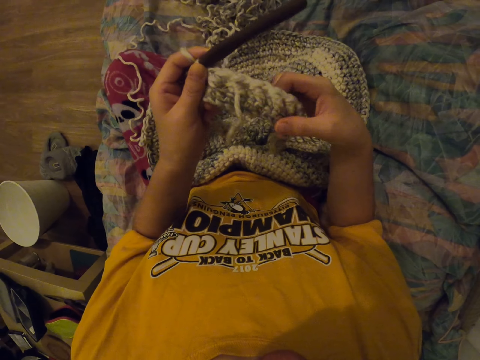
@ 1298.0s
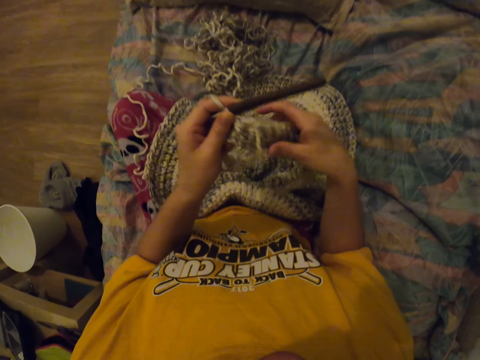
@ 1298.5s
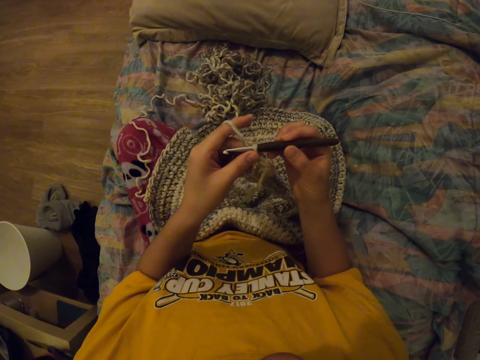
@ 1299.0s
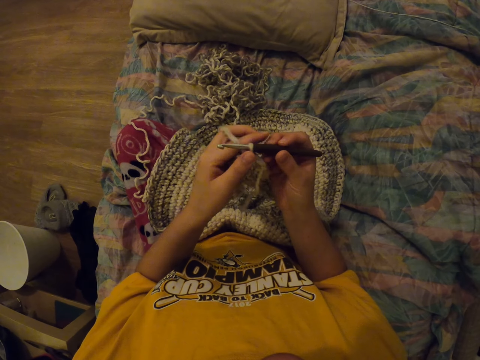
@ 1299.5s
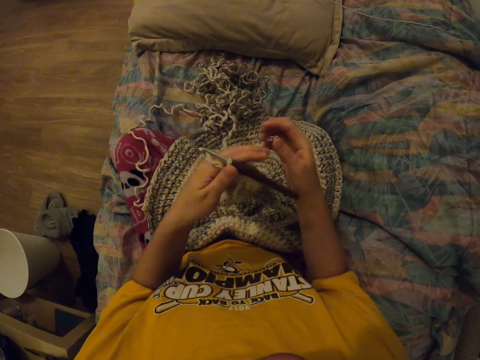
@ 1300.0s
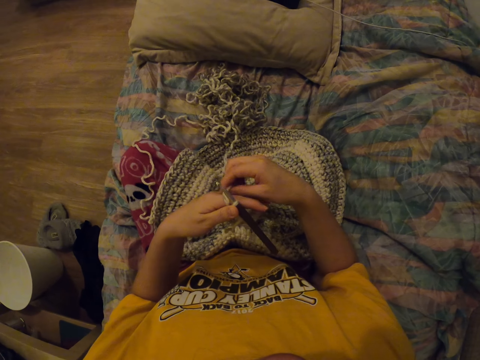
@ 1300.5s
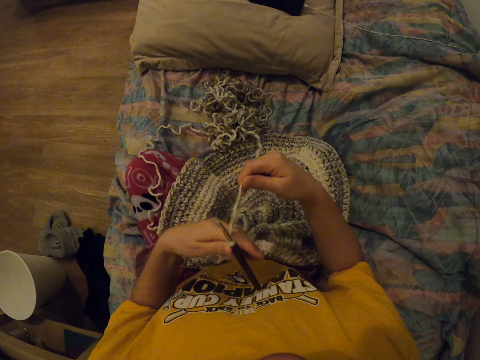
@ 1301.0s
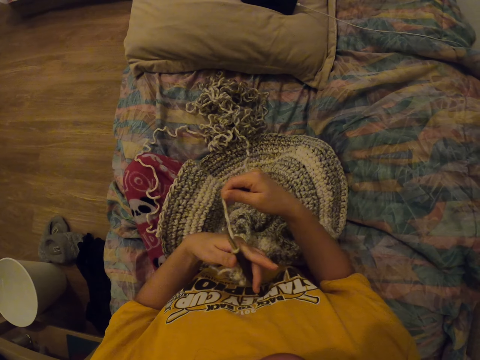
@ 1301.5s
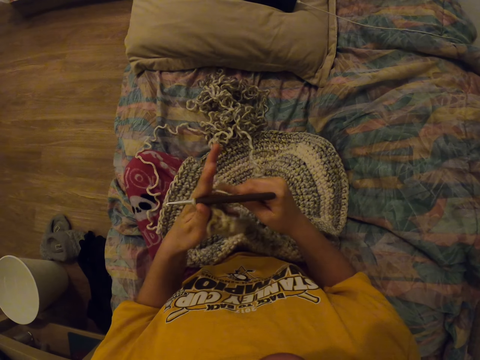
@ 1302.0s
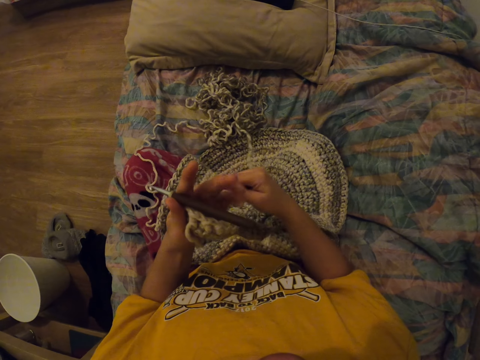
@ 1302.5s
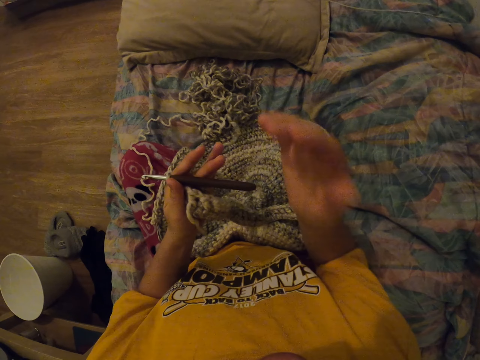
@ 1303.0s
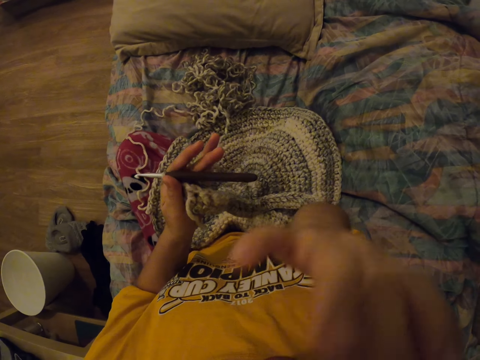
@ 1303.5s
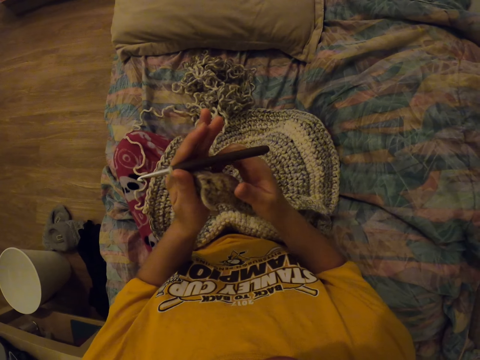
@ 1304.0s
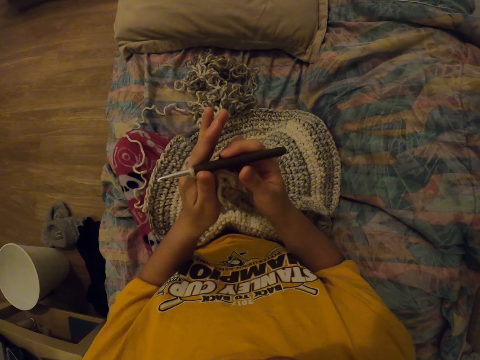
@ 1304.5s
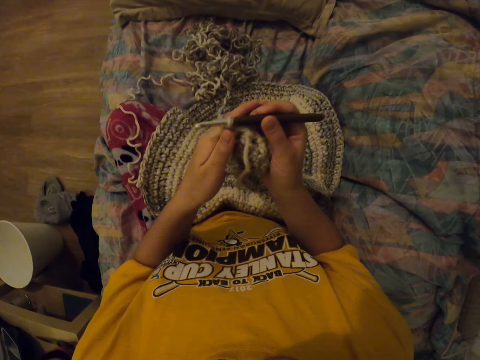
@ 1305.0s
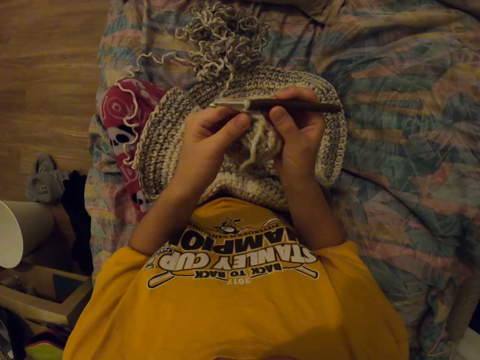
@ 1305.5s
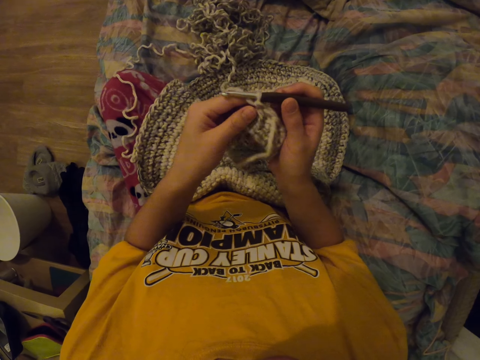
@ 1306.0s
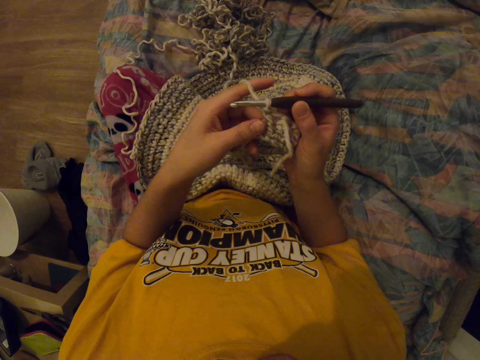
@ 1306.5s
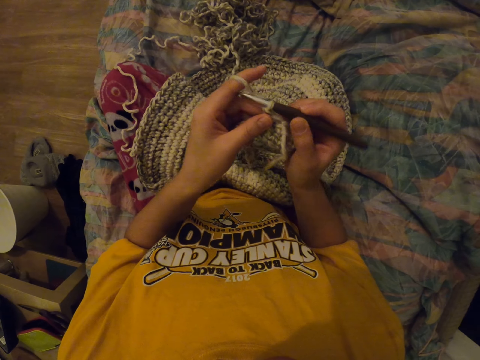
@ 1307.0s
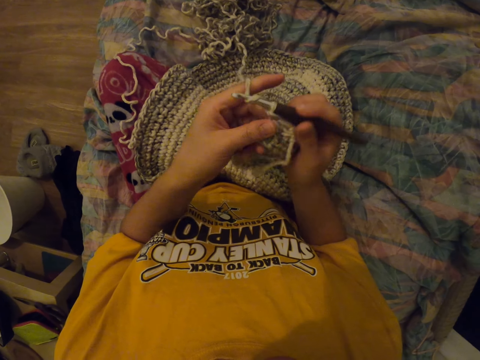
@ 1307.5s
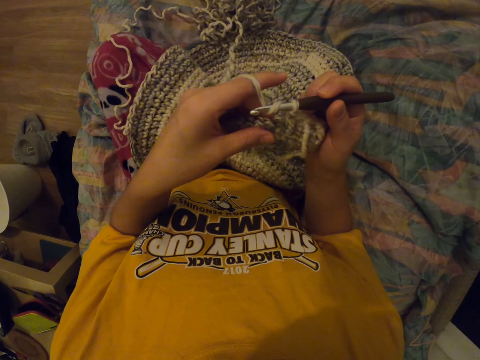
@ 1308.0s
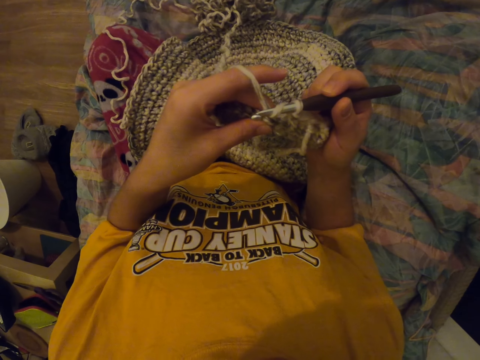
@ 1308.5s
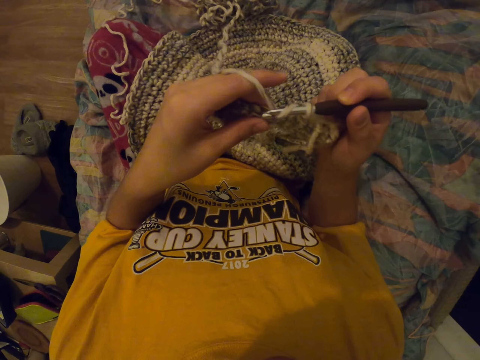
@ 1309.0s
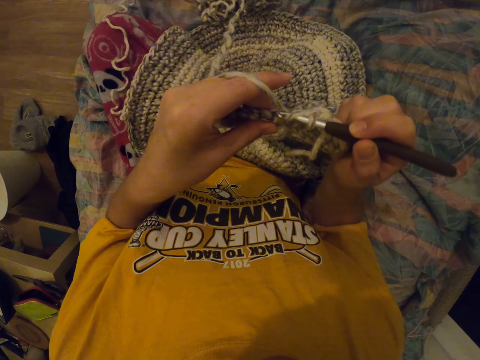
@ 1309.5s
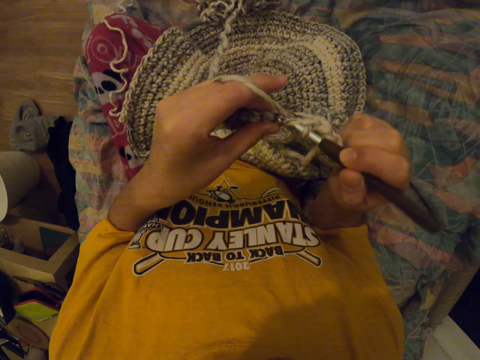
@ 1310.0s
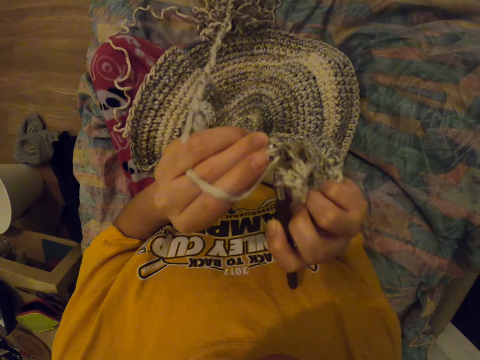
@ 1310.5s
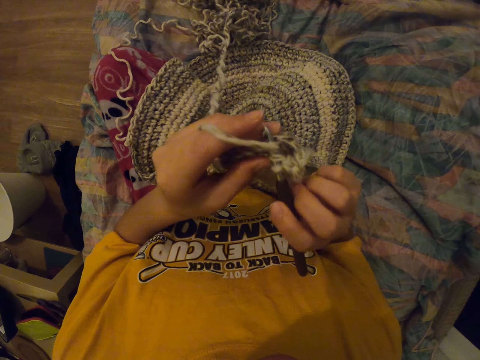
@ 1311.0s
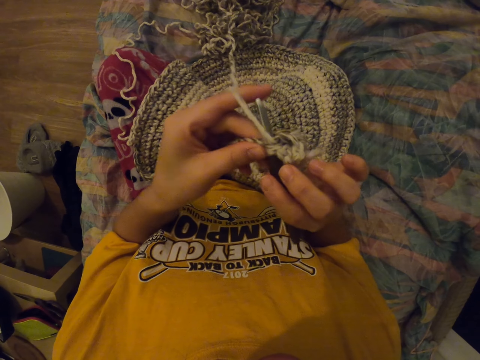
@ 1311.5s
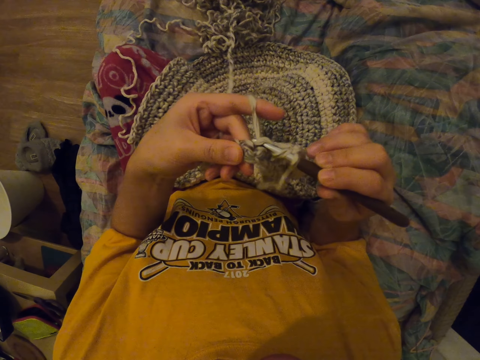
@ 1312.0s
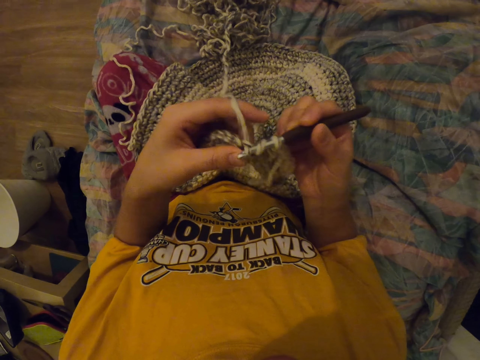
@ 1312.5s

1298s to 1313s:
The camera wearer holds the punch needle. She pulls the thread with her right hand. She lifts her right hand and puts down her hand. She sews with the punch needle.

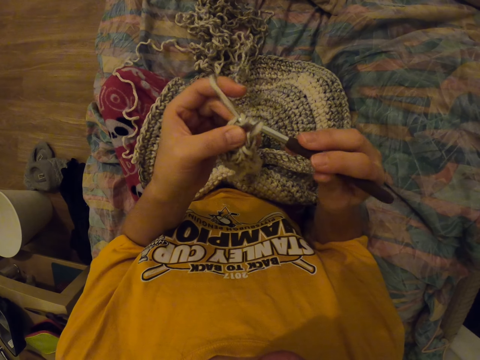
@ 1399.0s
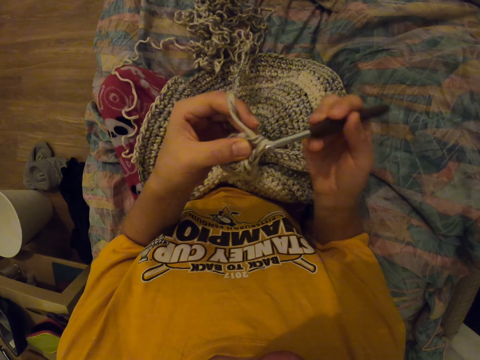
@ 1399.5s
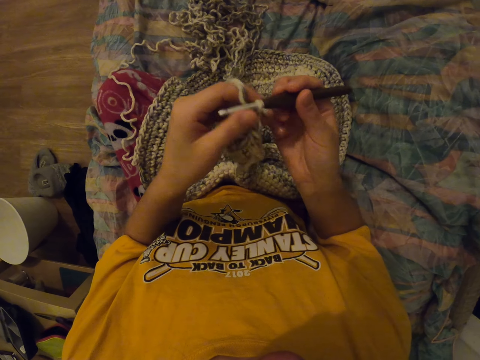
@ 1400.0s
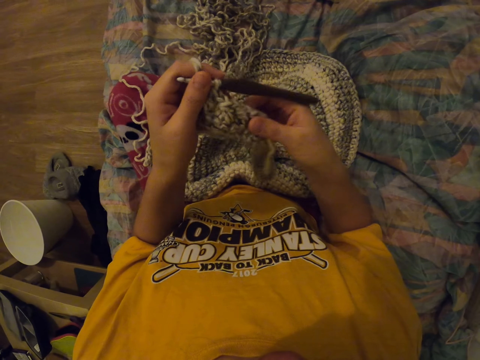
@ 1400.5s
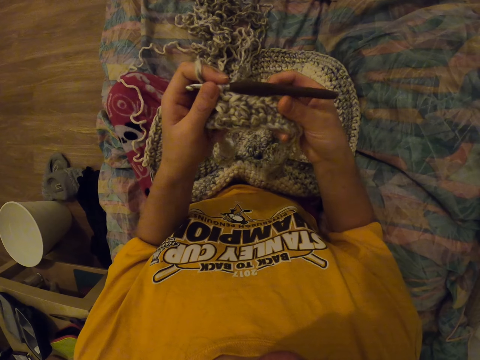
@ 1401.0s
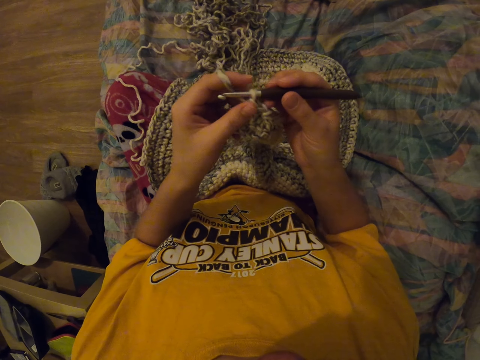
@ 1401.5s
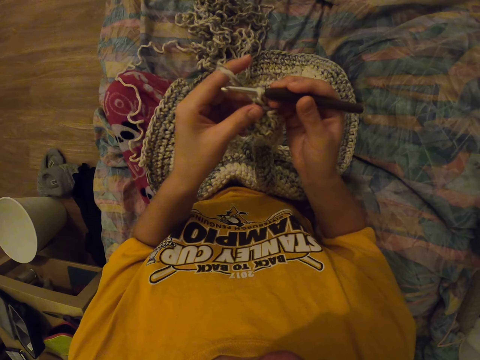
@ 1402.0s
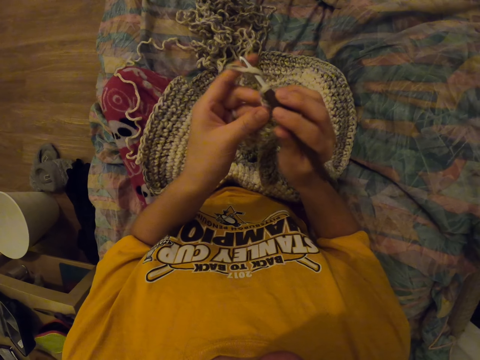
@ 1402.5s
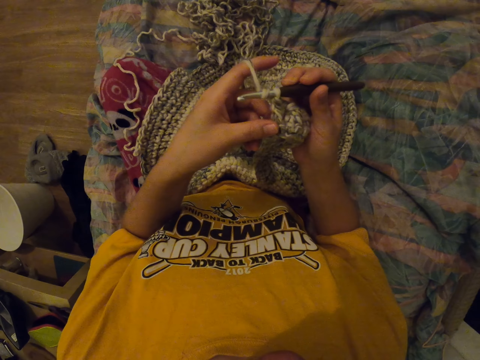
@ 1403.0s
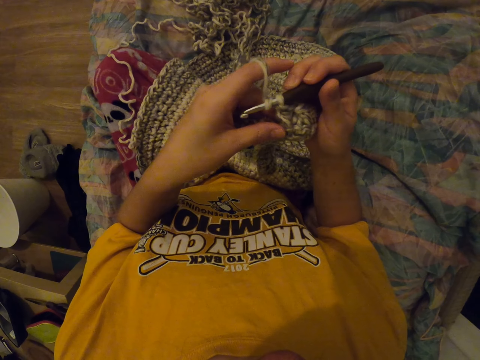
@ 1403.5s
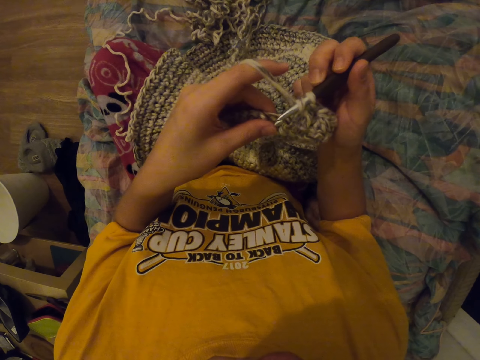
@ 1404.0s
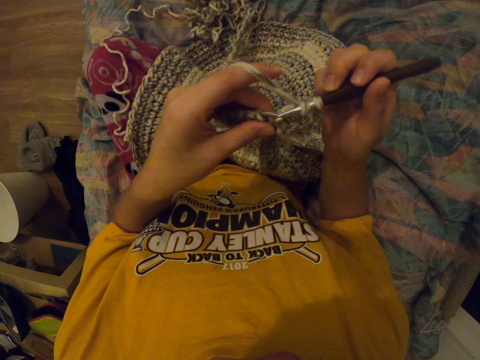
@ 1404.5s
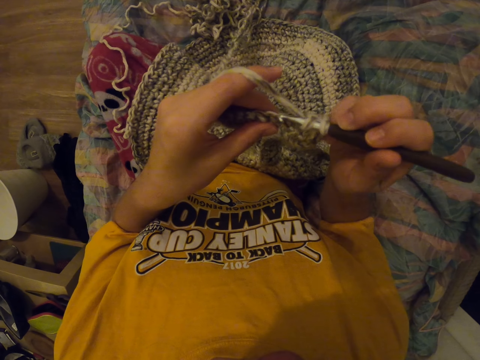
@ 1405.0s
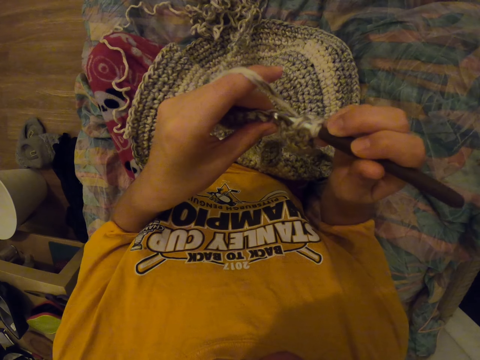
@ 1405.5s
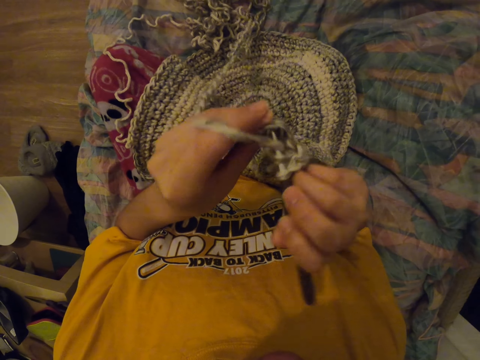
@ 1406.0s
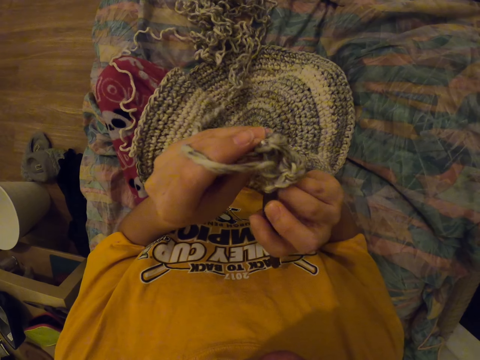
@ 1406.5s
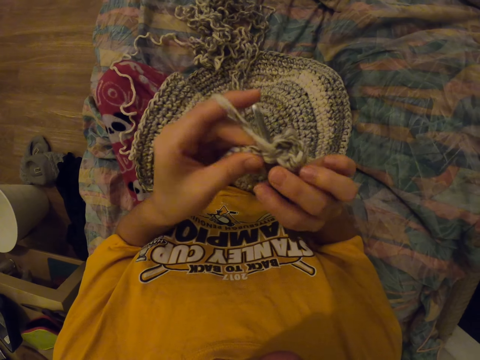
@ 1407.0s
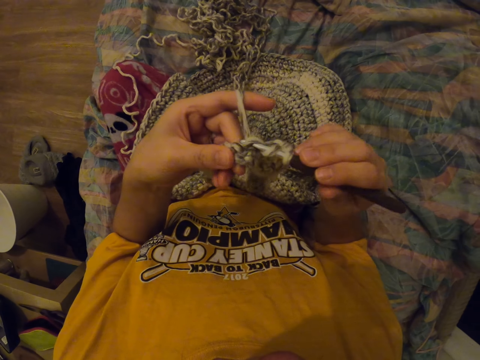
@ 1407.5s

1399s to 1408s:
The camera wearer pulls the bag. They sew with the punch needle.
